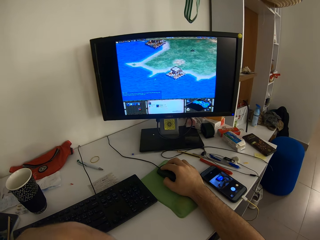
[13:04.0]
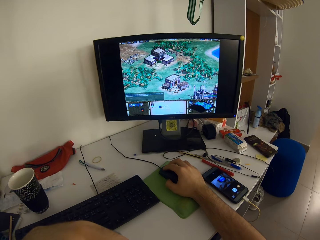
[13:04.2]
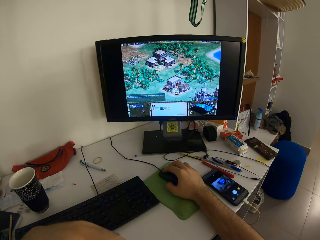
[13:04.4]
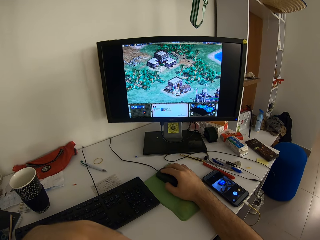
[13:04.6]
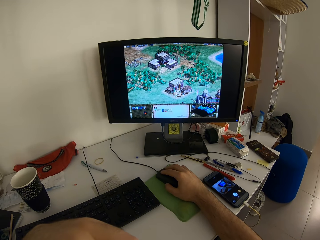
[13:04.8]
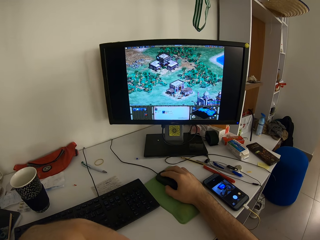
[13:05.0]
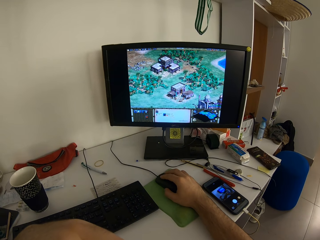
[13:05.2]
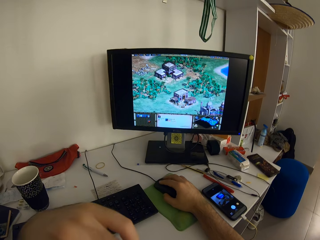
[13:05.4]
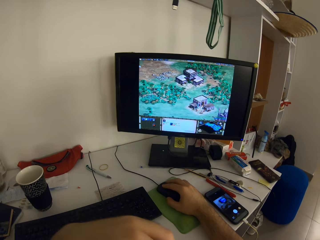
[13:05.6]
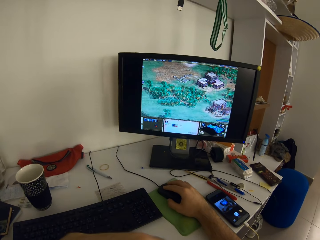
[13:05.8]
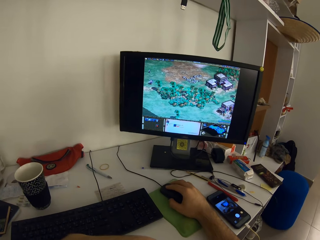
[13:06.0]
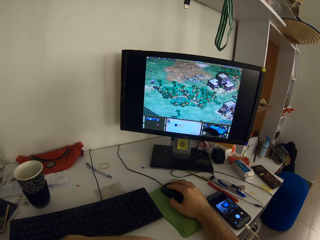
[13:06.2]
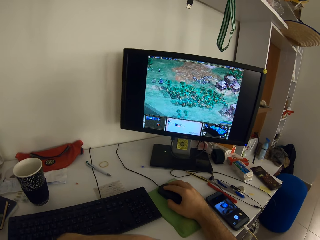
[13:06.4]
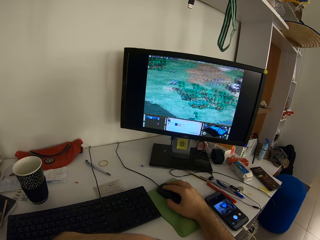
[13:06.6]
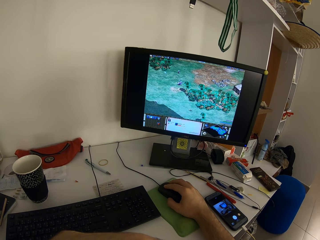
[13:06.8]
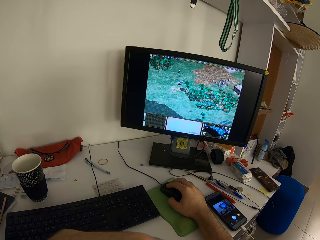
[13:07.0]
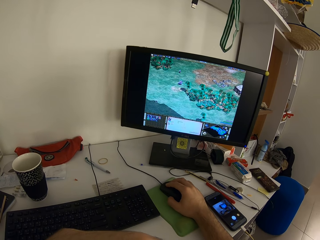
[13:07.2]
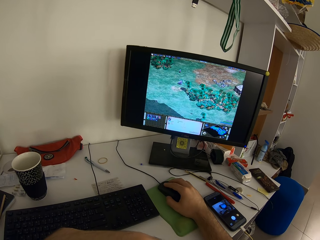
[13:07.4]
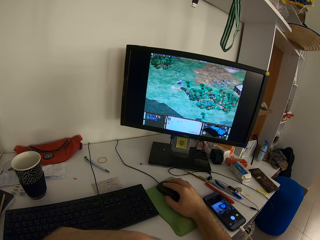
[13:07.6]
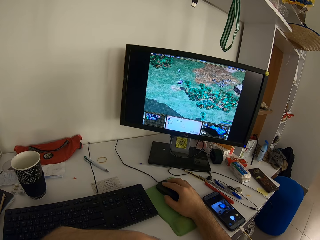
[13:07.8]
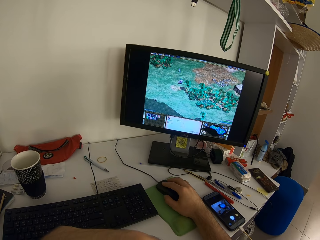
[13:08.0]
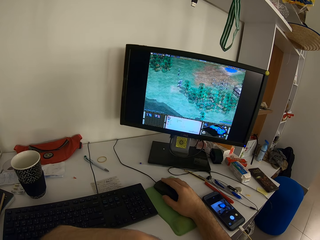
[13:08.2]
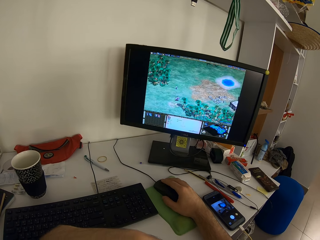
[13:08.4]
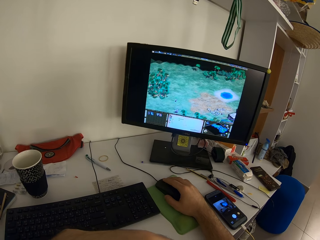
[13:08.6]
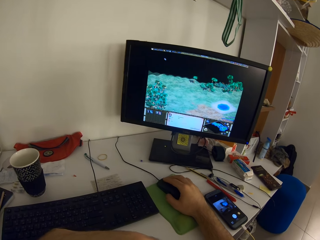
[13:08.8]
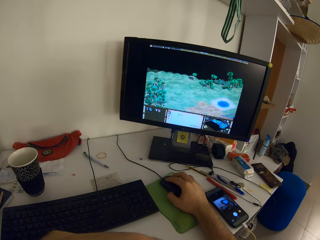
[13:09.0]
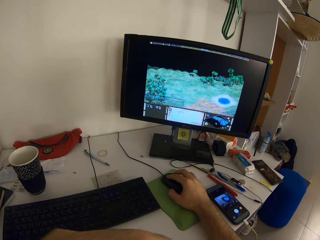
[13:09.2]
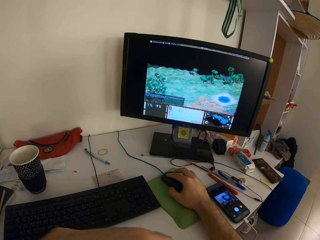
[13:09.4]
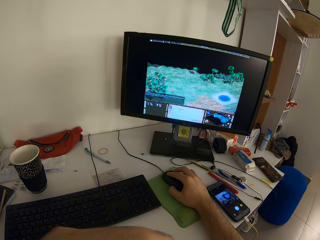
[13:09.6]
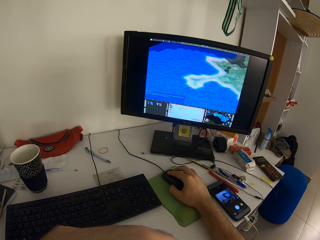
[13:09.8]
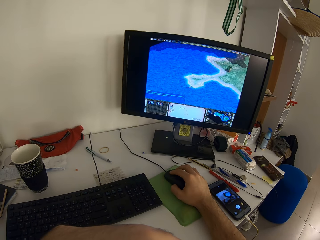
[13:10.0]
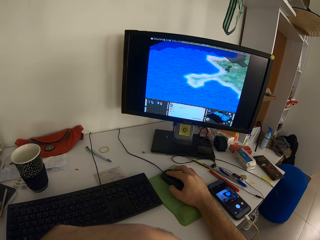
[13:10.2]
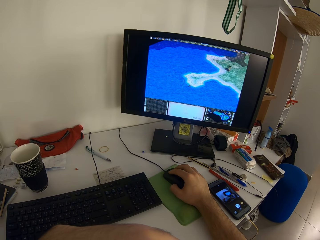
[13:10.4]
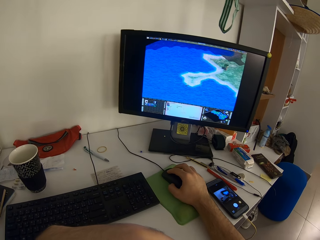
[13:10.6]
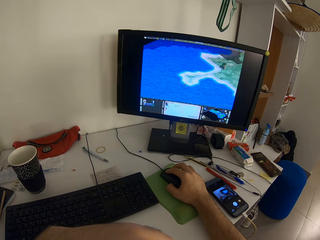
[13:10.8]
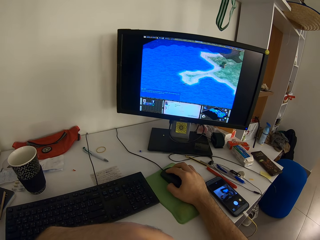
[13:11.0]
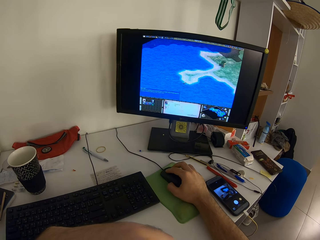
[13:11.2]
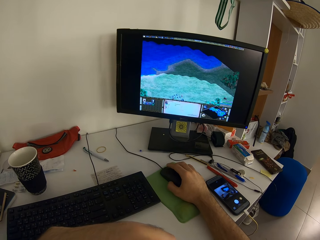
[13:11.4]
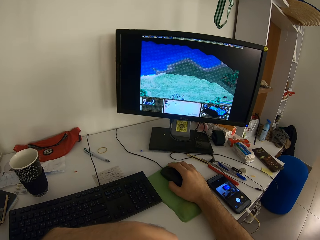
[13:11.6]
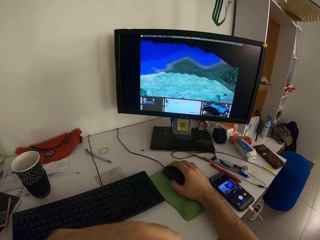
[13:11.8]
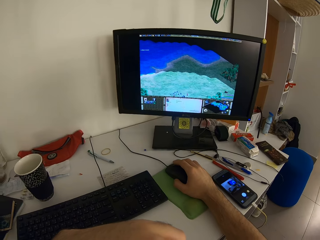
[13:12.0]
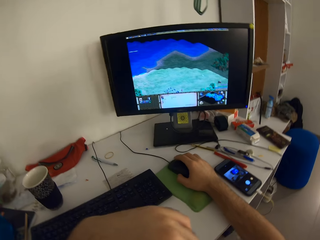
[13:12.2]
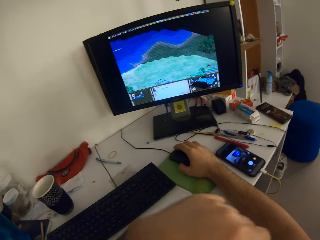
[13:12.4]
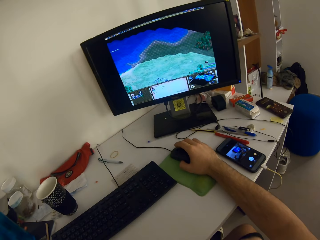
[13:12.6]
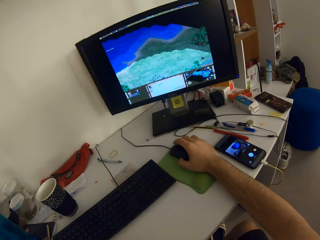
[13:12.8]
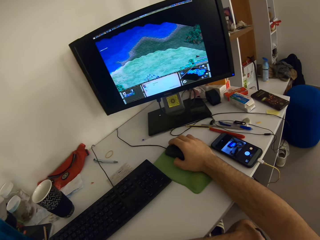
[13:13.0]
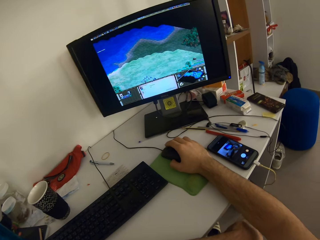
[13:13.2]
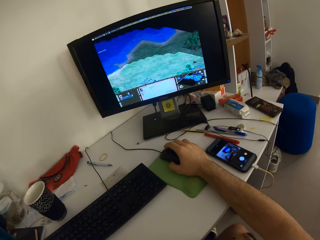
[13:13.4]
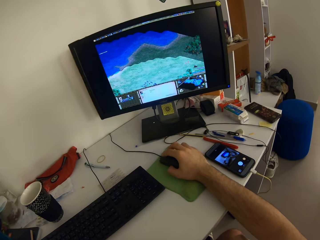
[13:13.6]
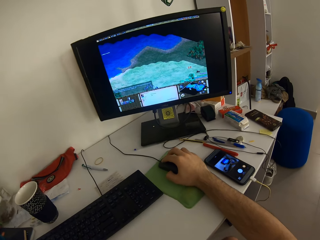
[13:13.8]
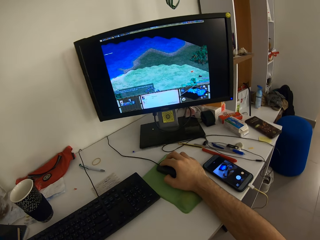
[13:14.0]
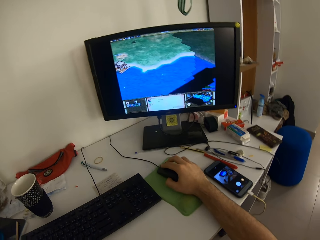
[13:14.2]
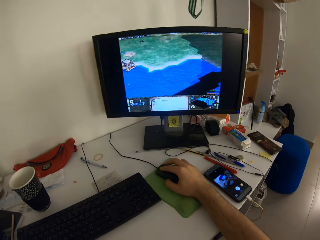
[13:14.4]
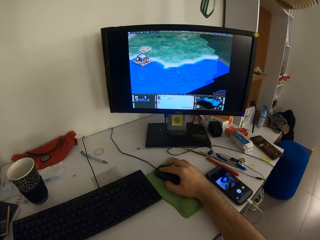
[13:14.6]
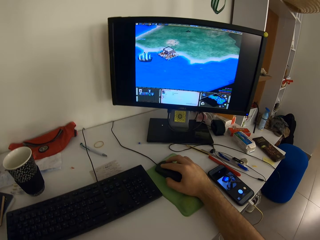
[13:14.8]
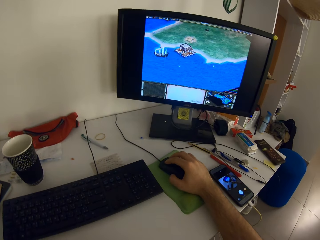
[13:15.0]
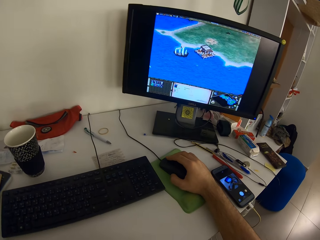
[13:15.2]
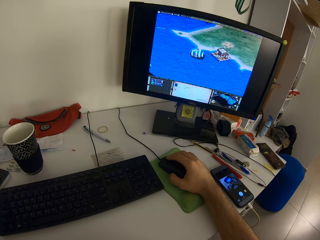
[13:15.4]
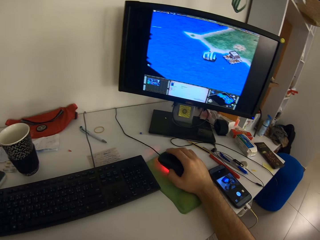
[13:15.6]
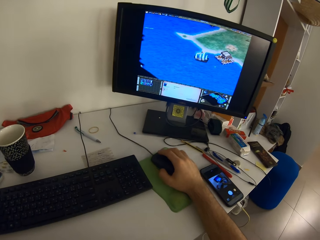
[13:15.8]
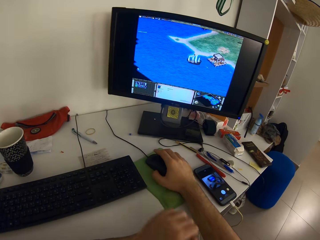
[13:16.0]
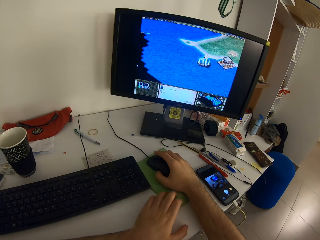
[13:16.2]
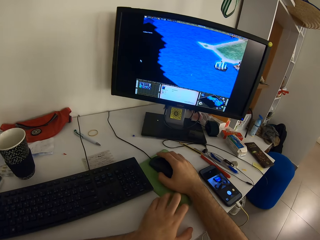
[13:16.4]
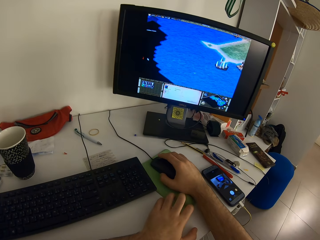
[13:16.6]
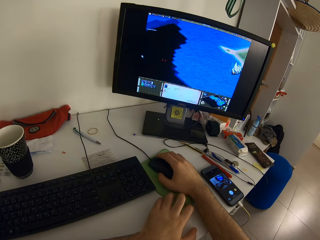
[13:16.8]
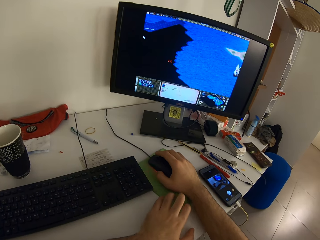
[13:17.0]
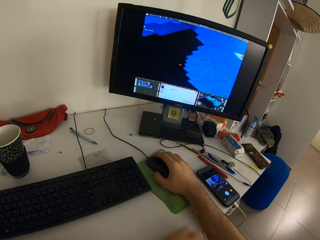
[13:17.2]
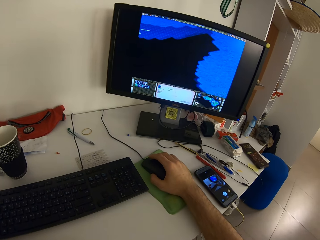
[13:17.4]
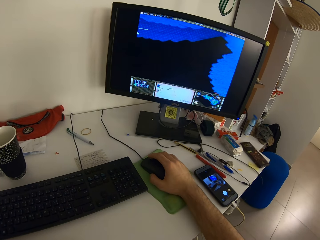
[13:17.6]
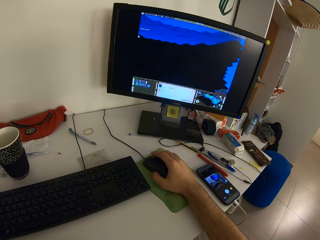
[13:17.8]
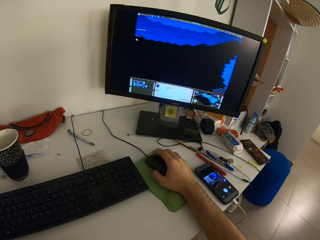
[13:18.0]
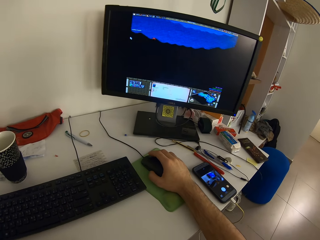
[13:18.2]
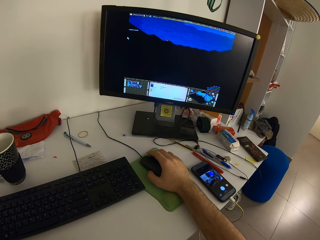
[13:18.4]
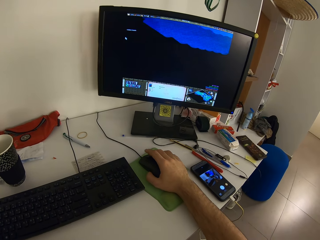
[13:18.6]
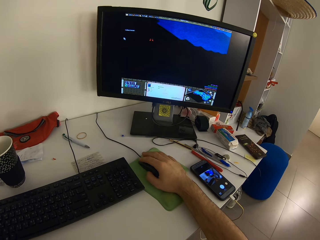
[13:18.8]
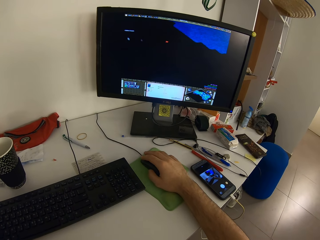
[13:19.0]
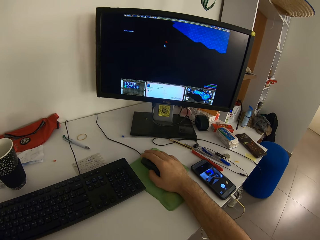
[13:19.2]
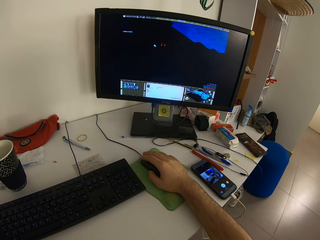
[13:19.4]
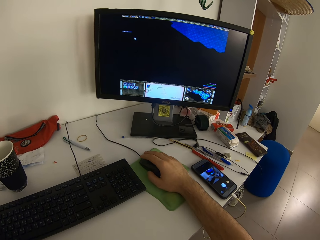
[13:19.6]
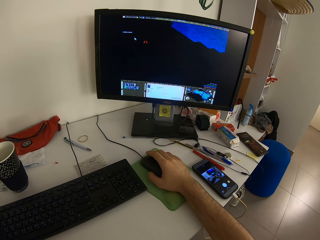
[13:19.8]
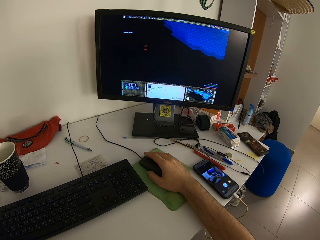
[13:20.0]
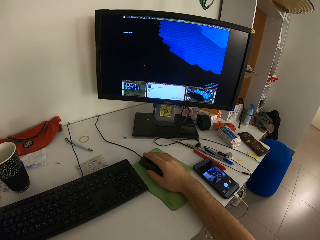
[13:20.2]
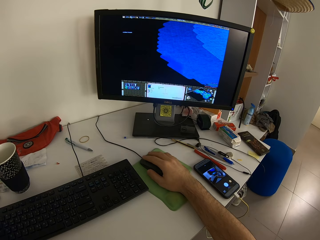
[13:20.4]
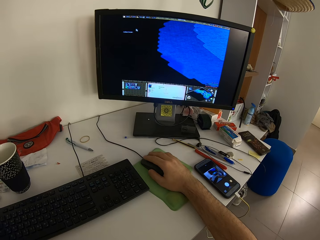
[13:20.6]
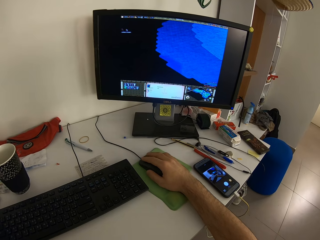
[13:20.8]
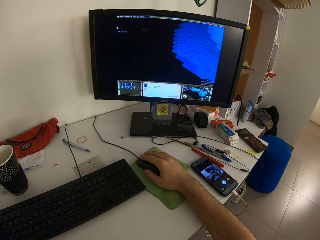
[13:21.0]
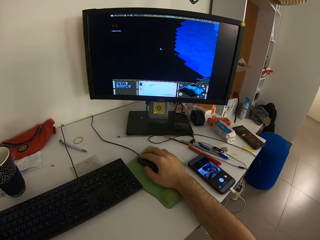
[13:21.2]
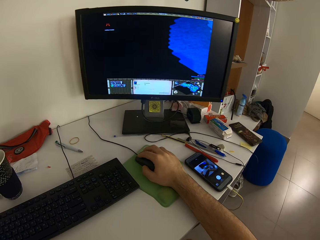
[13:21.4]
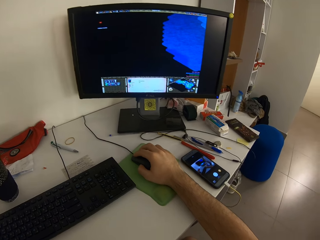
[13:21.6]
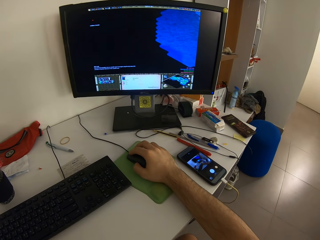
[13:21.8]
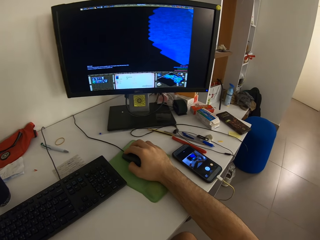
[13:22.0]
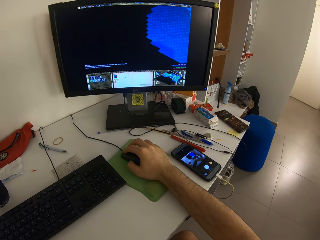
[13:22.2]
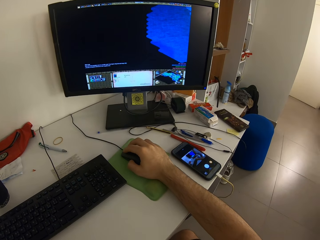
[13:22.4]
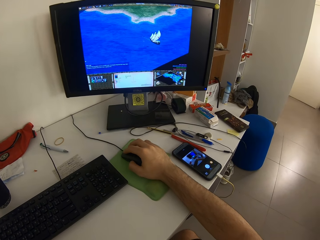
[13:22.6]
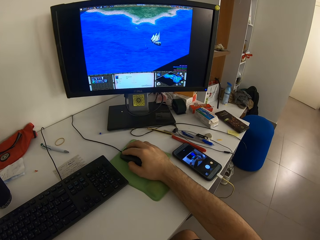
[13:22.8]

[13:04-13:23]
The camera wearer moves the left hand. He moves the left hand again. He touches a mouse pad with his left hand. He holds the mouse pad and moves the hand away from the mouse pad.
